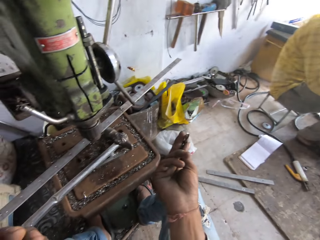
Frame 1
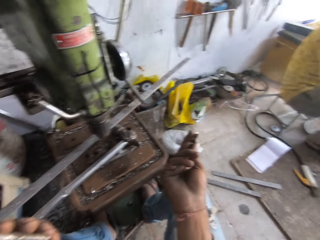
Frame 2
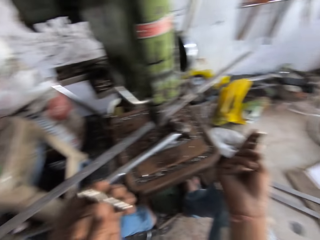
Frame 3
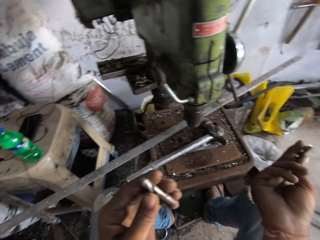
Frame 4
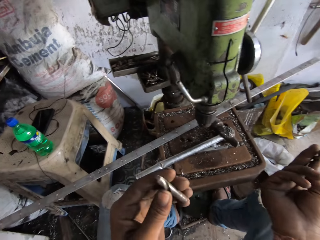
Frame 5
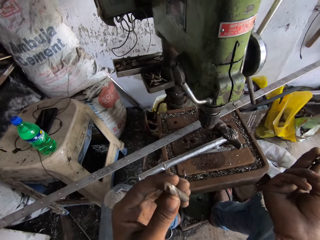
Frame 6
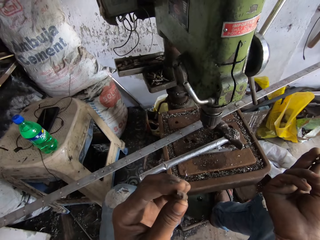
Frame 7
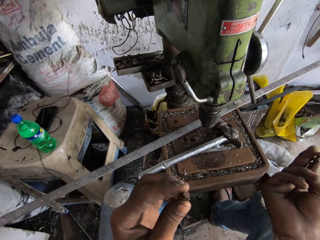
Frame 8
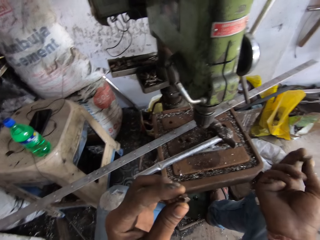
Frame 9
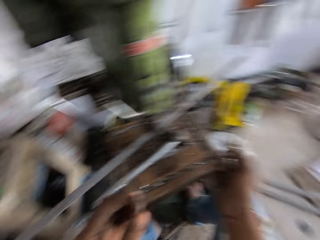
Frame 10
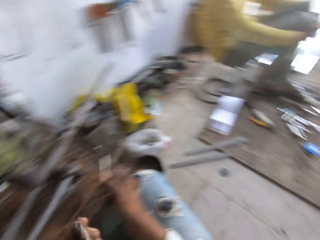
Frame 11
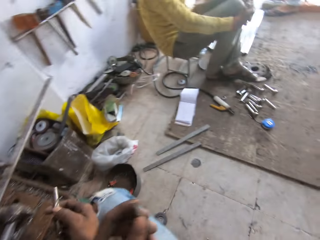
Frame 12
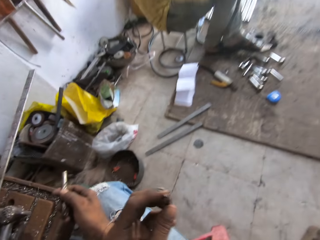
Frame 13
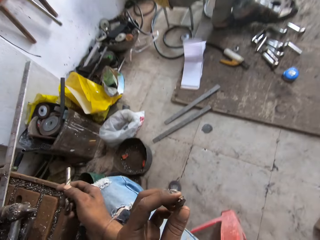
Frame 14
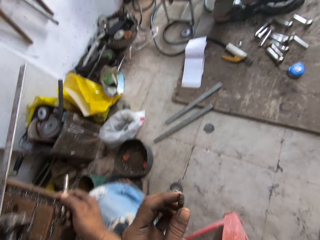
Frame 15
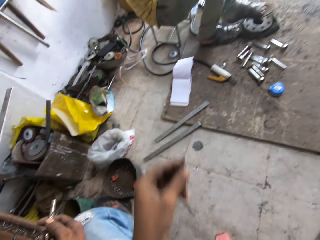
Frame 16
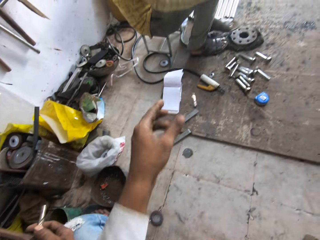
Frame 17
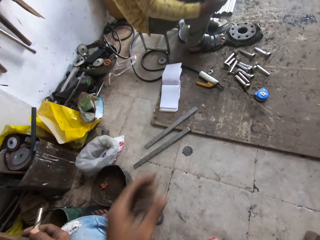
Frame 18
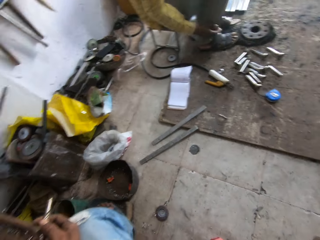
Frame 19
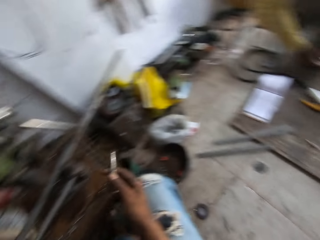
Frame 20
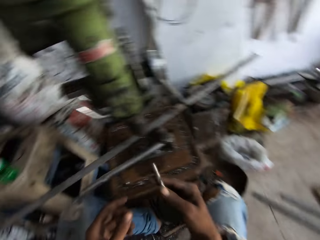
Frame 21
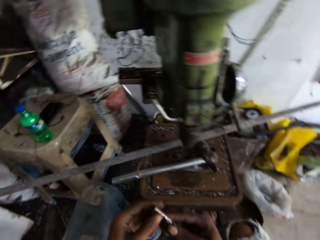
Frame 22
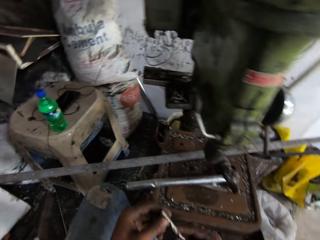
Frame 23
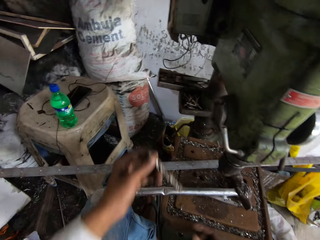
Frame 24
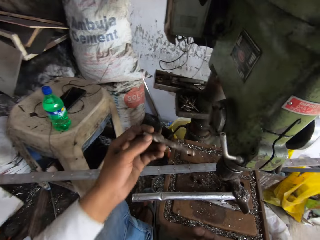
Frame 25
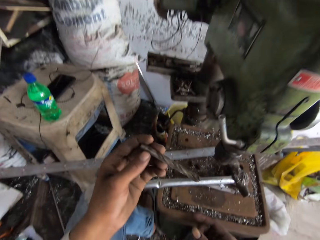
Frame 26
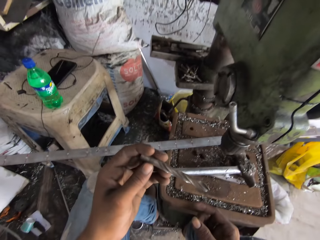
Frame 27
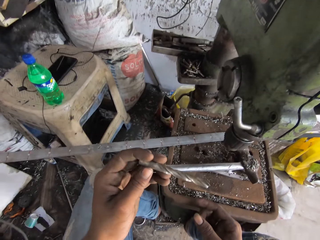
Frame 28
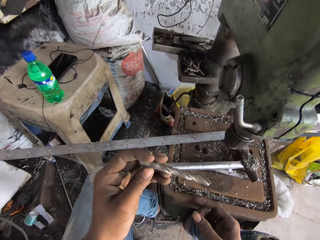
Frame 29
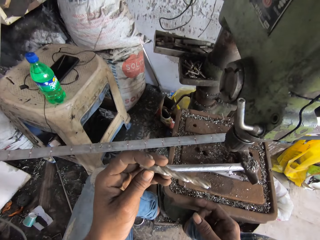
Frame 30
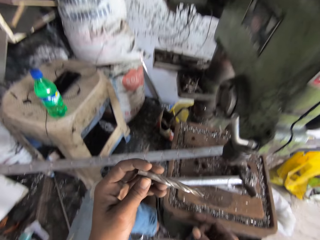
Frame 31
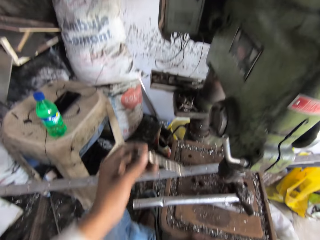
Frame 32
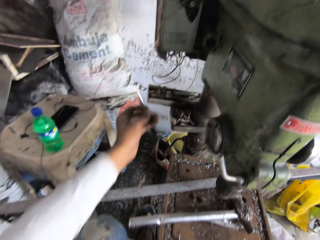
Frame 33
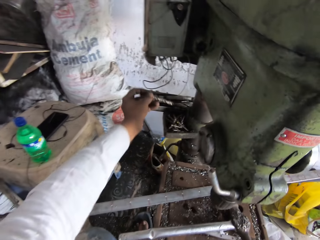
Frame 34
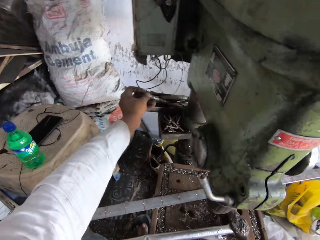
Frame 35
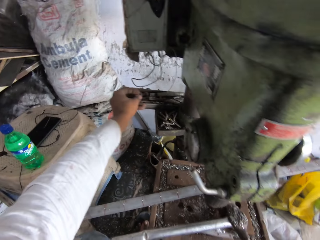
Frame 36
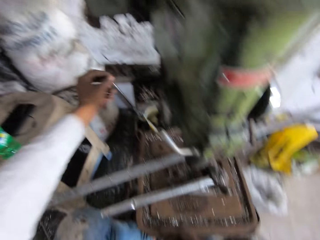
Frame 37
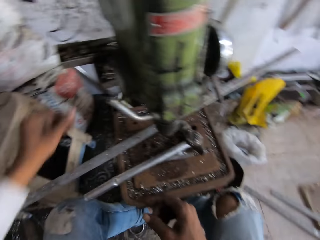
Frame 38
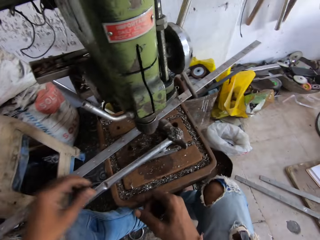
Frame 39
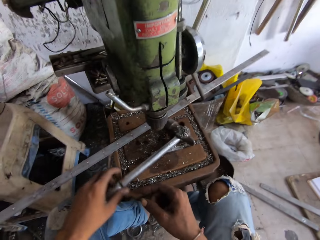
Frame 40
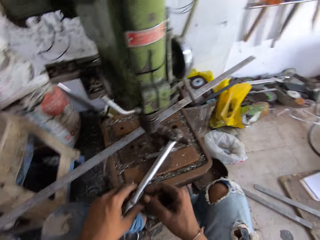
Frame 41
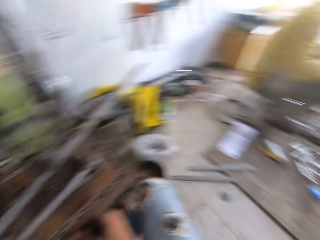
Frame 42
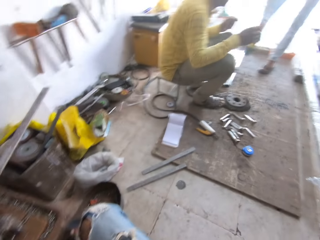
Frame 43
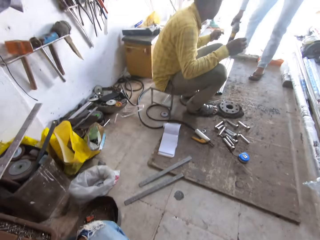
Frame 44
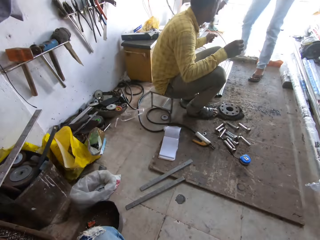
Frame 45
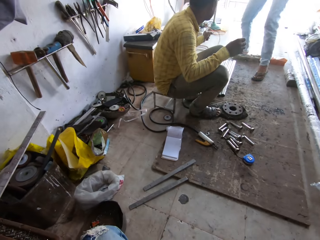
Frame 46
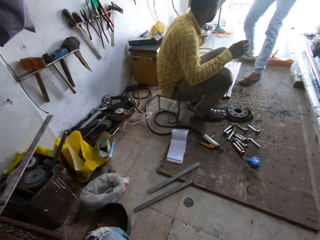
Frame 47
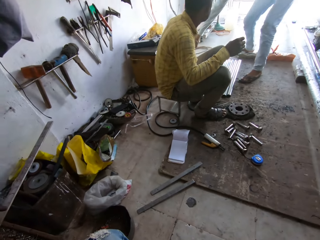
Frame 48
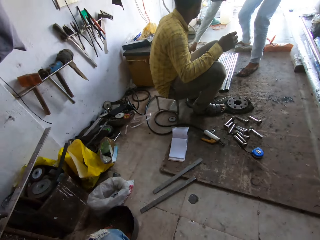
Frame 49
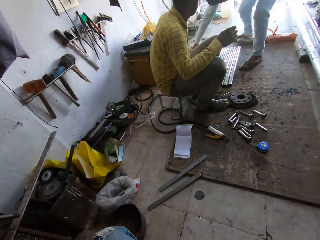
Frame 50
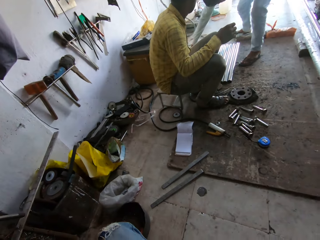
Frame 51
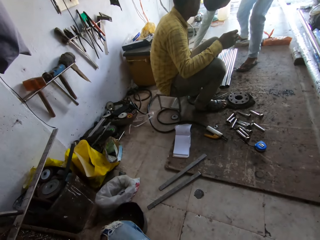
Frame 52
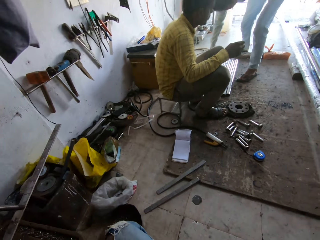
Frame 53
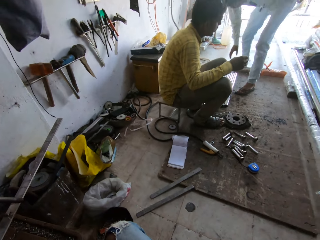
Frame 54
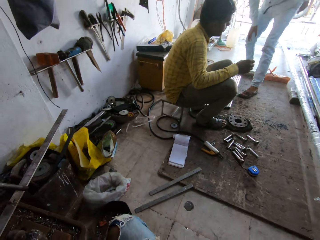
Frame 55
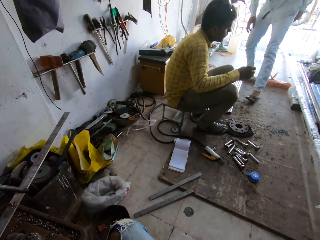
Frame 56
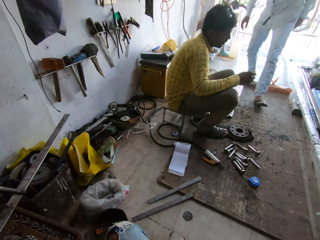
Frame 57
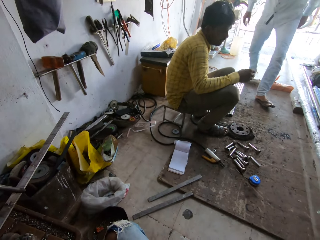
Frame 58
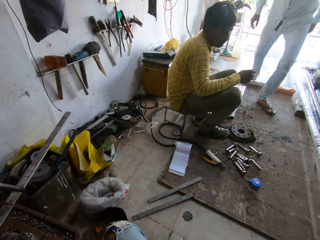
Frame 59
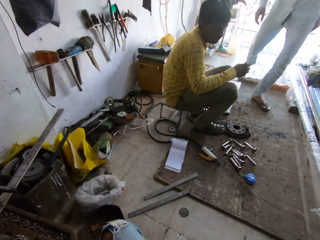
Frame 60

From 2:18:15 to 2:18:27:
The camera wearer throws a drill on the floor. They look aside. They drop the iron. They look at the drill. They put the drill down. They move the hammer. They look around. A man bends.

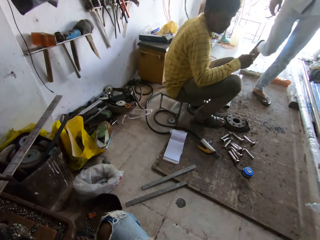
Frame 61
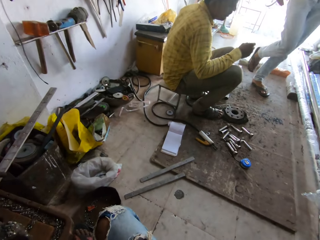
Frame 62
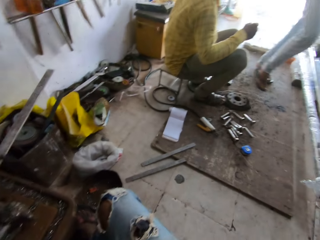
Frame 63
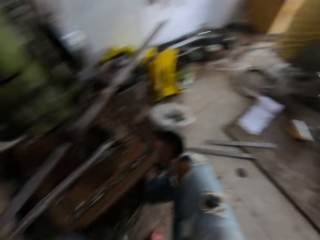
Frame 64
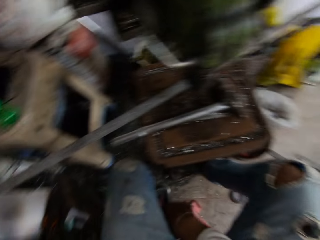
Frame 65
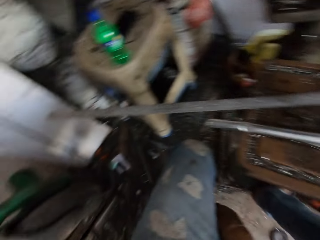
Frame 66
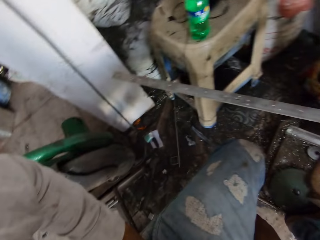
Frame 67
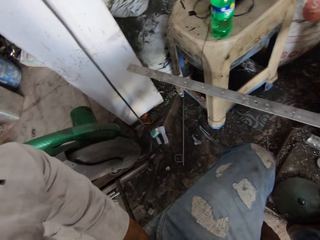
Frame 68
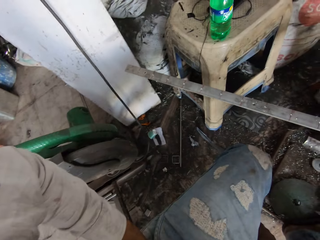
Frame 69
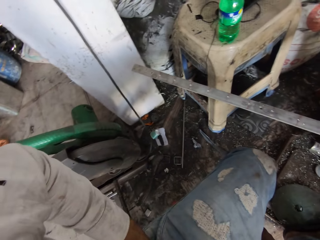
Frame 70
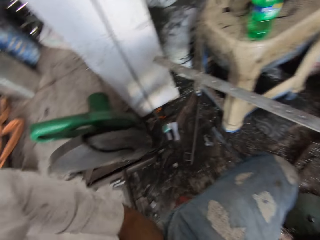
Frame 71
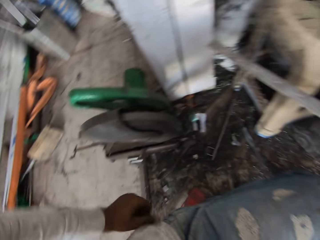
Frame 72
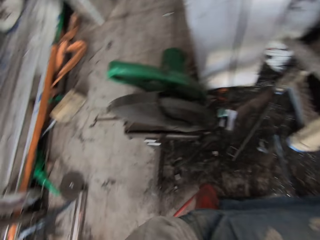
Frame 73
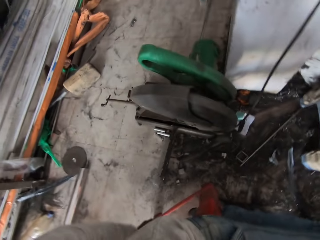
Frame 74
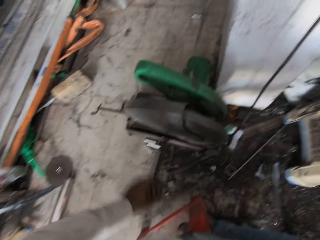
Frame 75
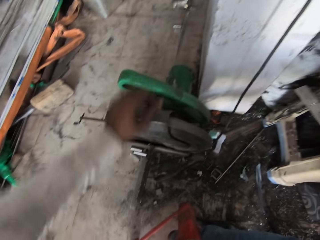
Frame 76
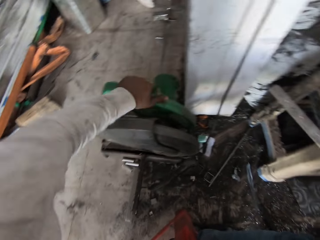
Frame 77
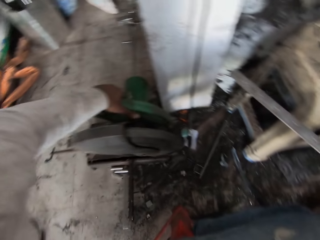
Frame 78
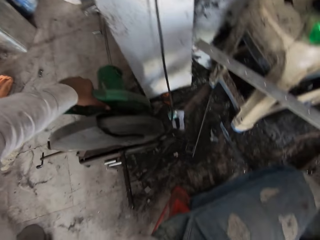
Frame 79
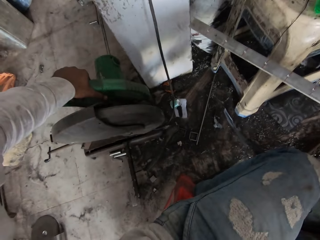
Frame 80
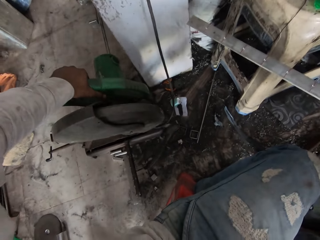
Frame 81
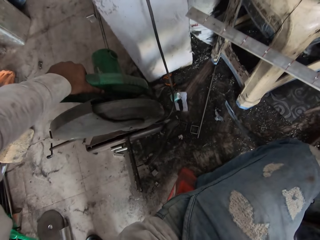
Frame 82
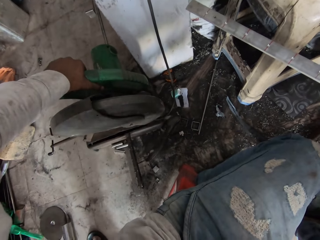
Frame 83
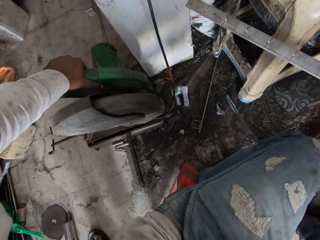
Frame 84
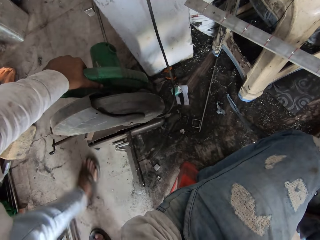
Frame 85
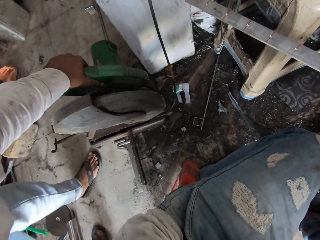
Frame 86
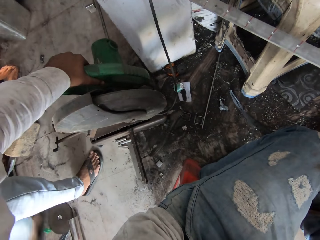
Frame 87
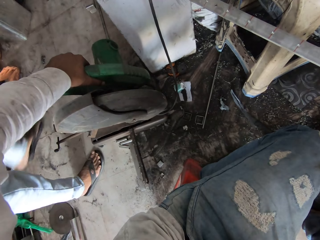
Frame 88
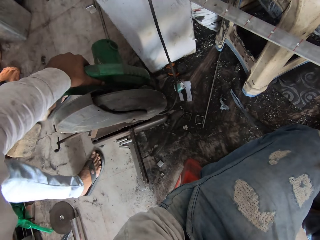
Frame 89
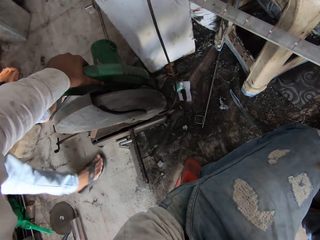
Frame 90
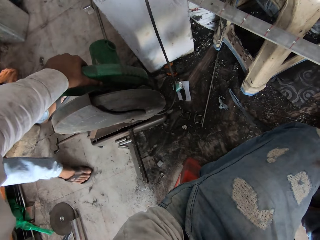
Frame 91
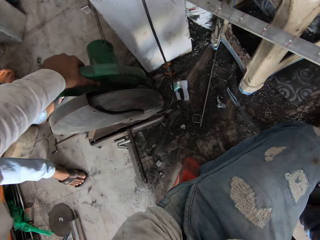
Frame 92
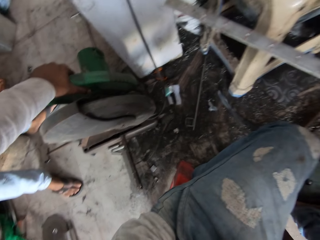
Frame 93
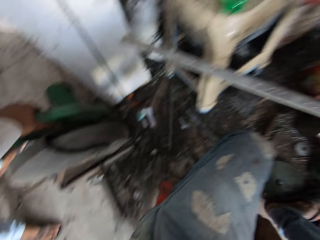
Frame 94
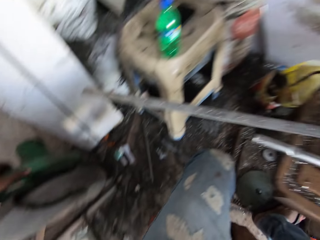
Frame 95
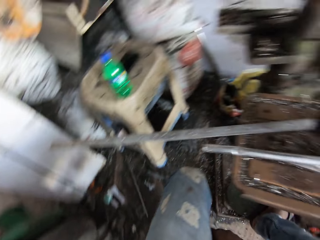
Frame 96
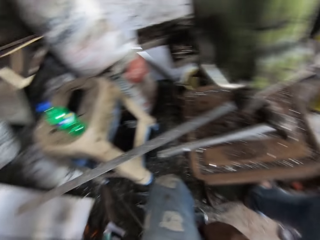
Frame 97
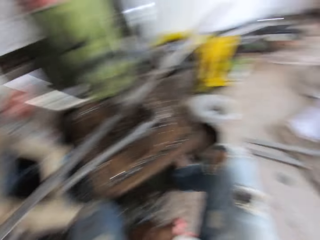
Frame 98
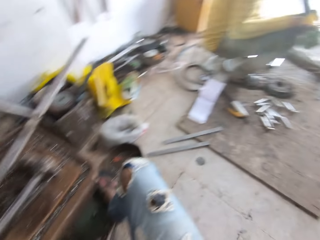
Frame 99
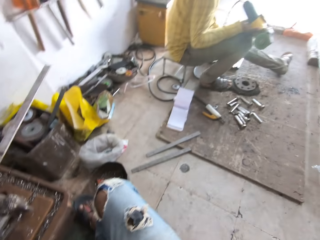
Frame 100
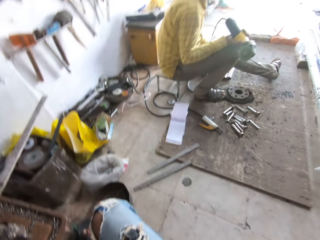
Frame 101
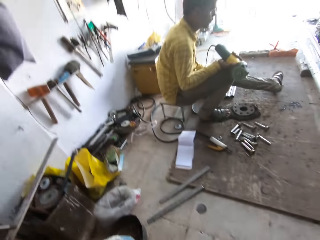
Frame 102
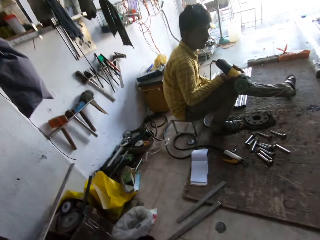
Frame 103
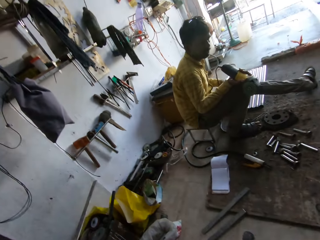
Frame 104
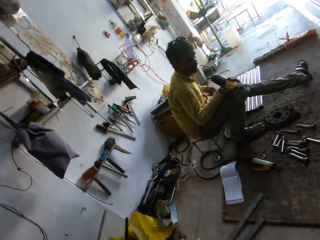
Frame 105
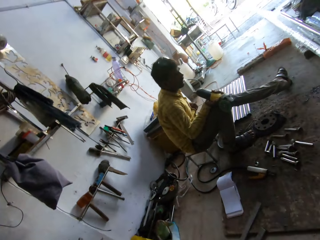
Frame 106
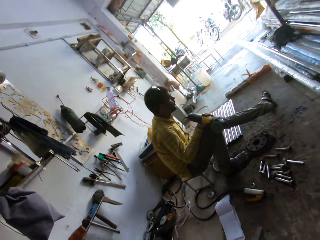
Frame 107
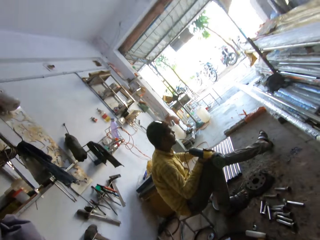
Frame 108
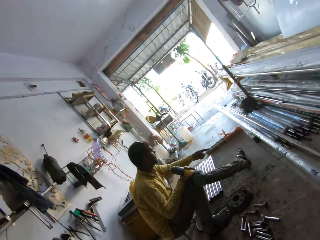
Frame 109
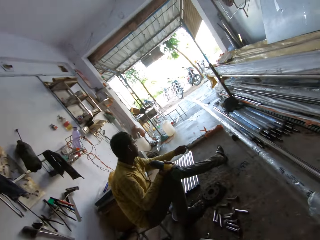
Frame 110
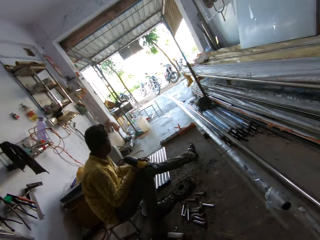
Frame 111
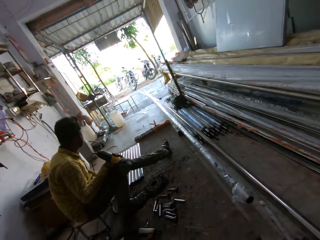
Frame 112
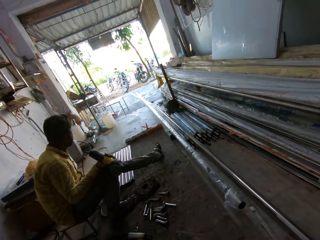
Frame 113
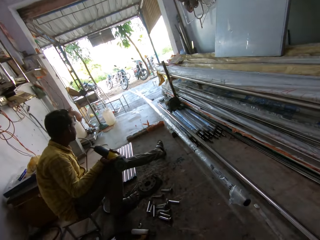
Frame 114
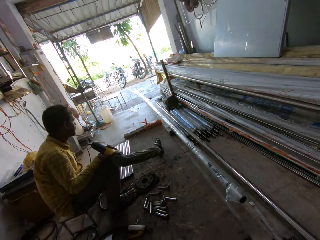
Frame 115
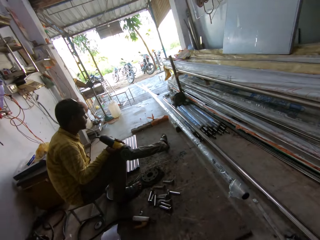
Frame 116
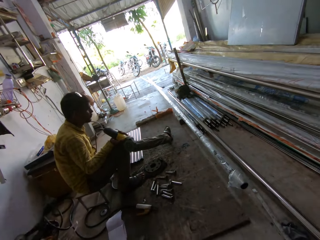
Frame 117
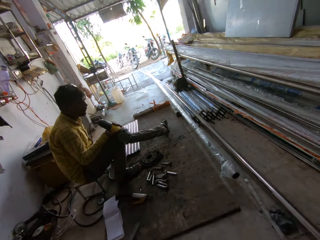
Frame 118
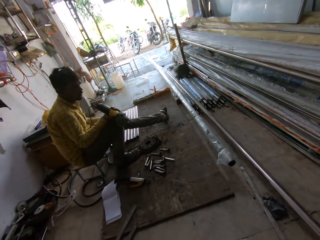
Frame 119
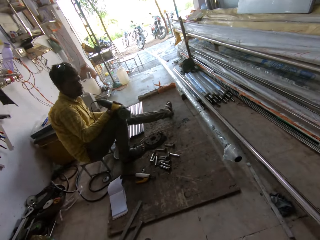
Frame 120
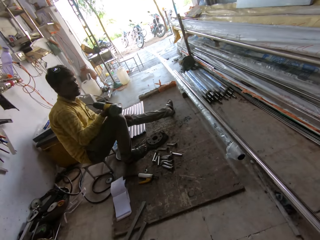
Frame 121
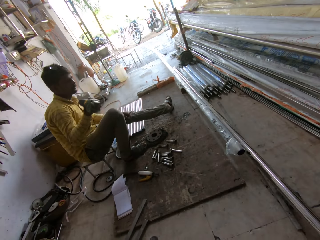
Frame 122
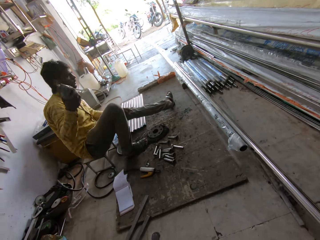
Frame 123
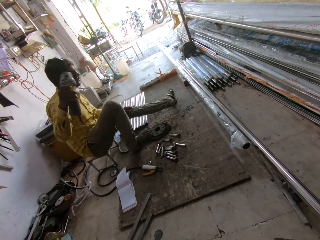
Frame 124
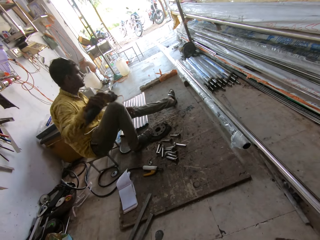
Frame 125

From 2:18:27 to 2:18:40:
A man walks across. The camera wearer looks around. They hold onto the metal aside. They put a hand cutting machine. The man stands next to the camera wearer. The camera wearer looks around. Another man moves a hand.
